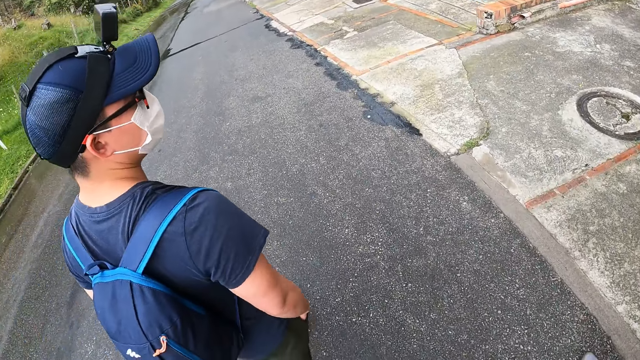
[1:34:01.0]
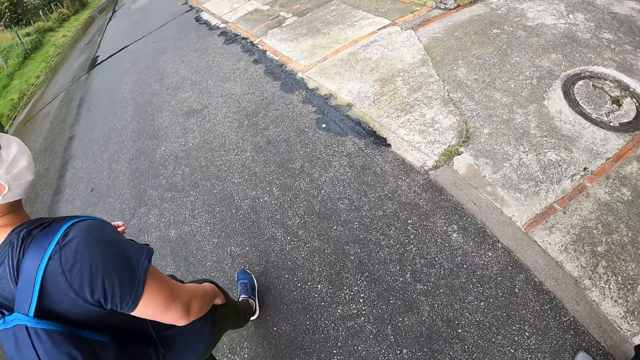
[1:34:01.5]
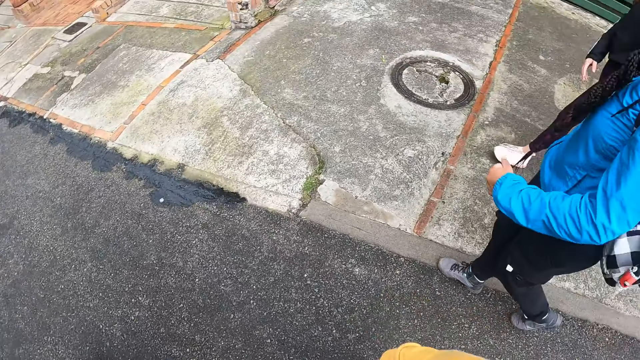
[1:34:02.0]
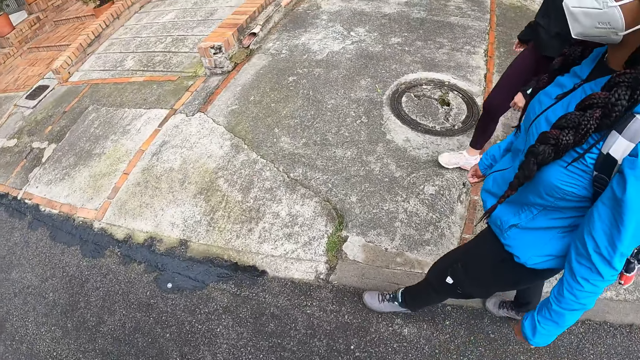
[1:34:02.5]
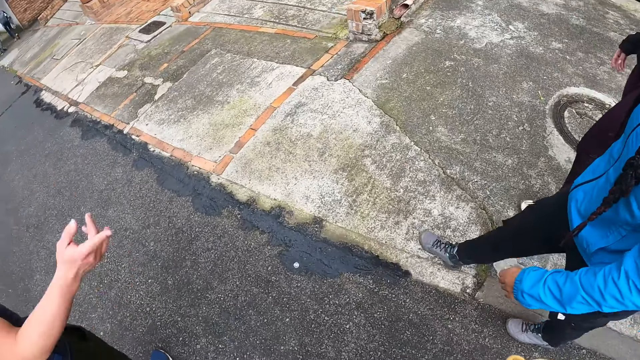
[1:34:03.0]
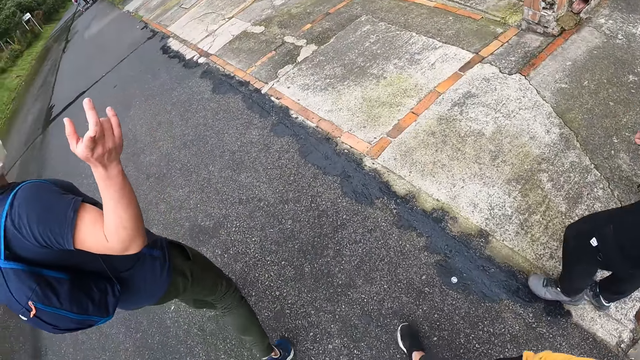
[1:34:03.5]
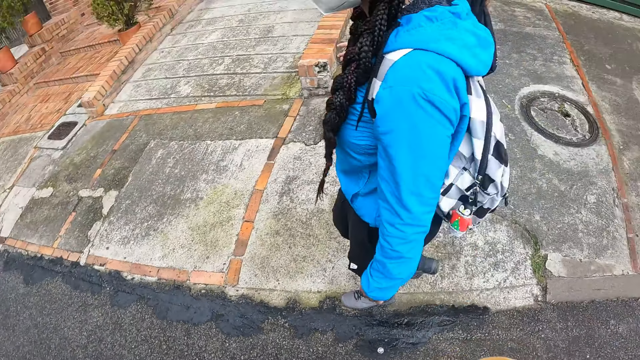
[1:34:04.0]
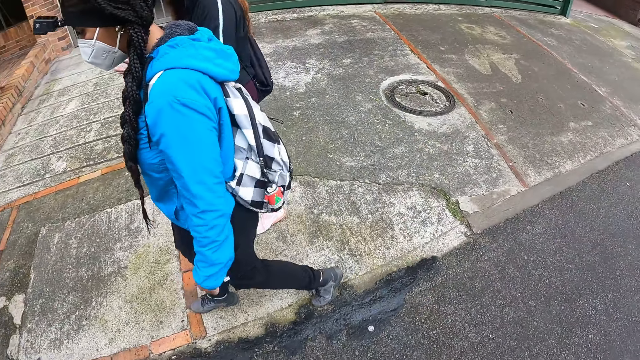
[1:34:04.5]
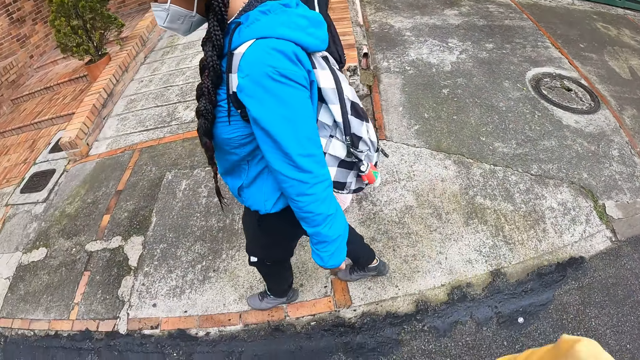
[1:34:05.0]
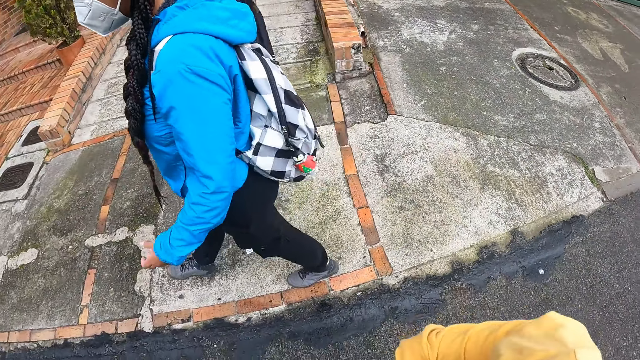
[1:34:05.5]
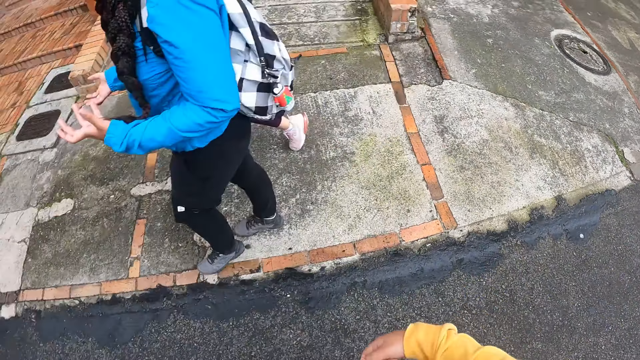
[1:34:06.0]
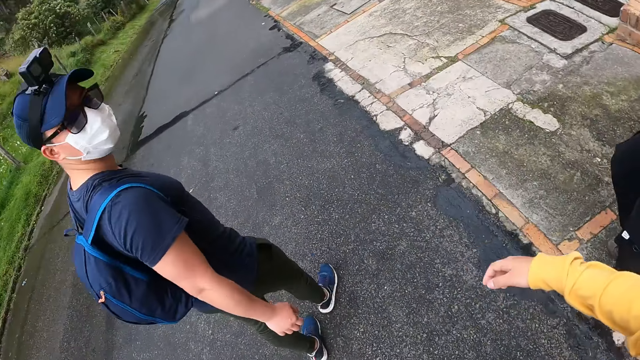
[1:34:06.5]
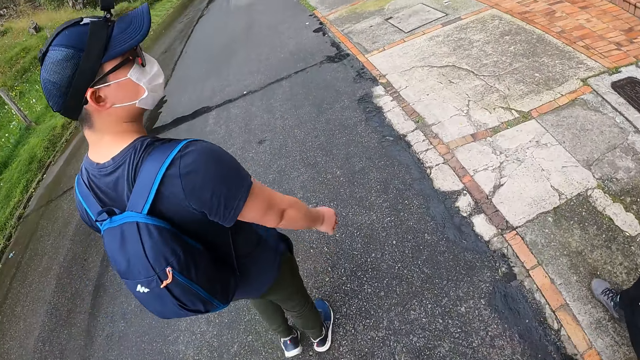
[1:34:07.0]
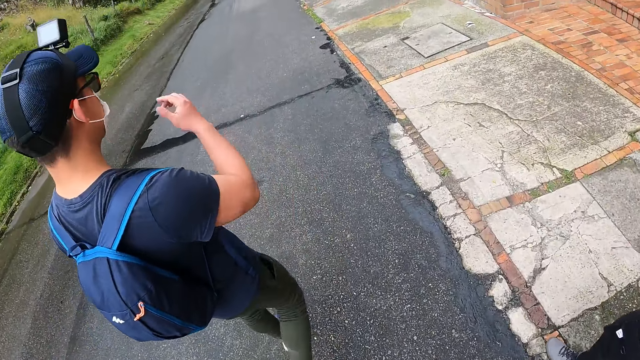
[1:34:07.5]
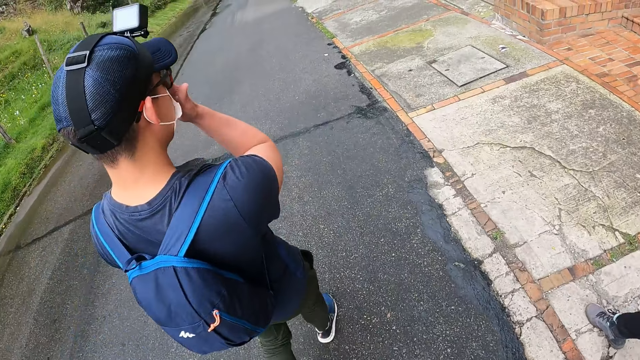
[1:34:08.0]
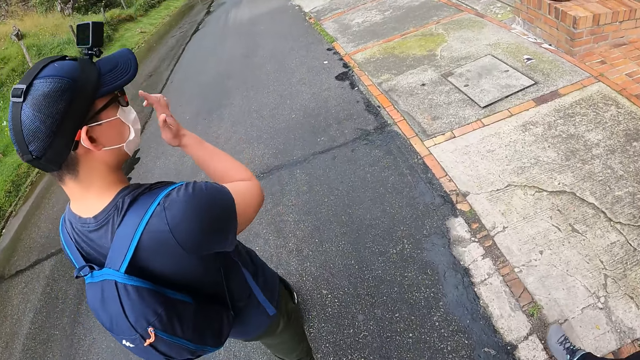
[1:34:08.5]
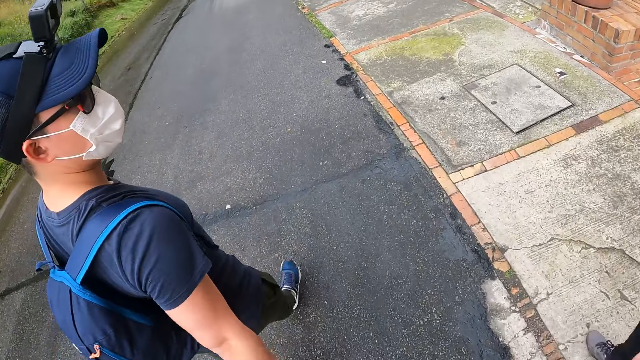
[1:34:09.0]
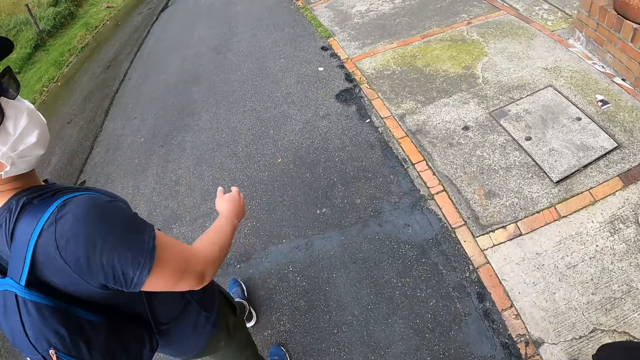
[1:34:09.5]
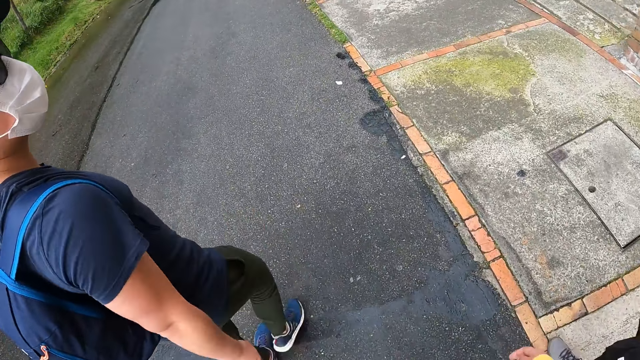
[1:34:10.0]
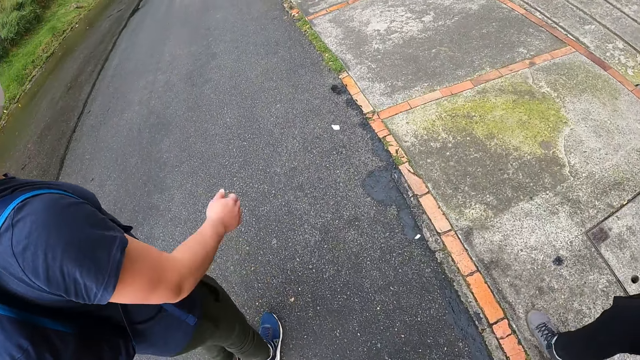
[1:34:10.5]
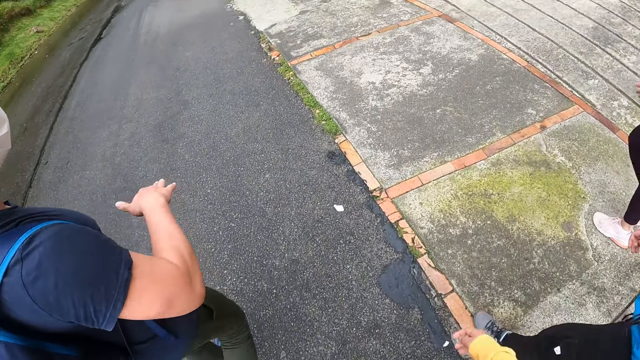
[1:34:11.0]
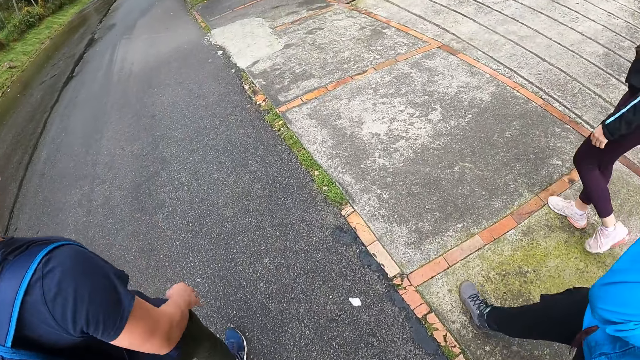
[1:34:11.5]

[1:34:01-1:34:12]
The woman walks down the walkway. Another woman walks down the walkway. A man points with the finger. The camera wearer looks around. Another man walks down the road. The camera wearer walks on the road. The other man touches his glasses with his right hand.

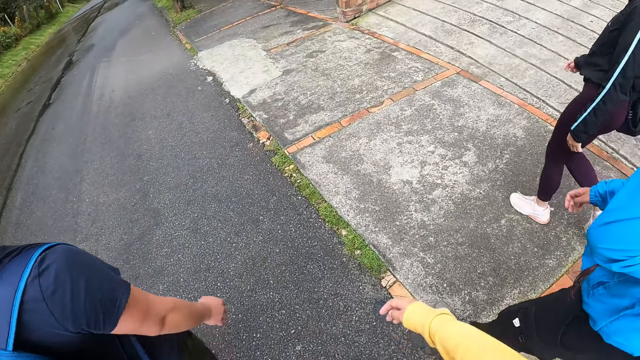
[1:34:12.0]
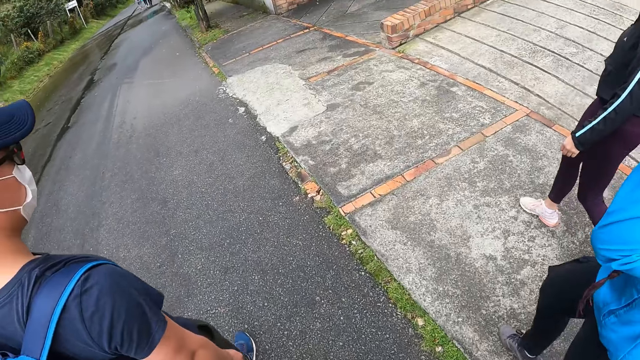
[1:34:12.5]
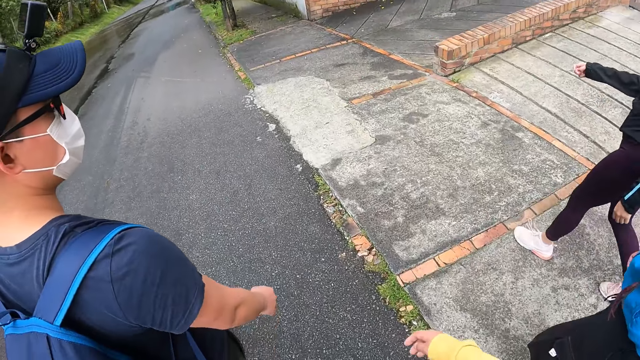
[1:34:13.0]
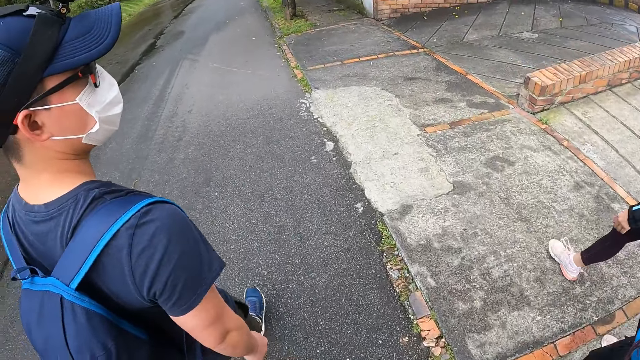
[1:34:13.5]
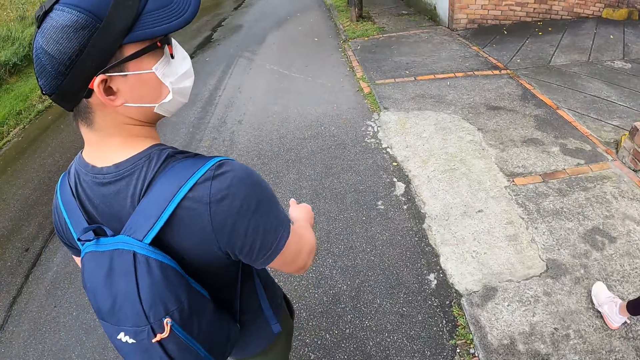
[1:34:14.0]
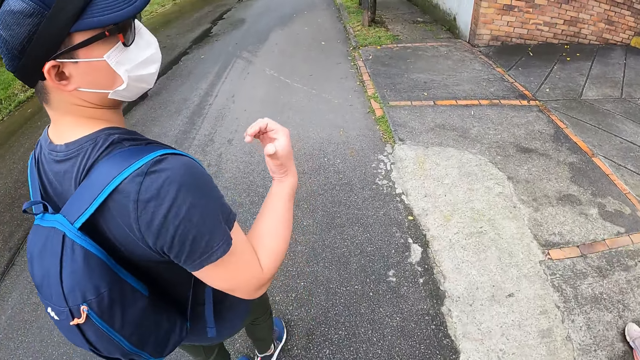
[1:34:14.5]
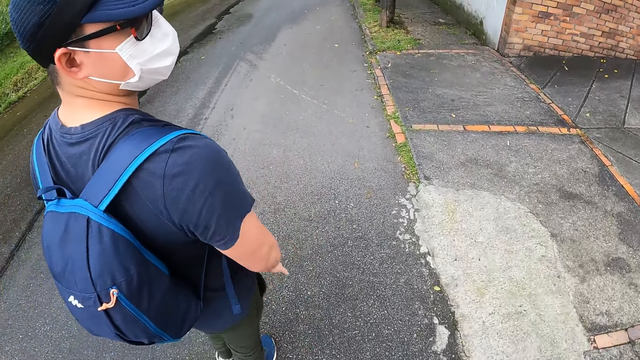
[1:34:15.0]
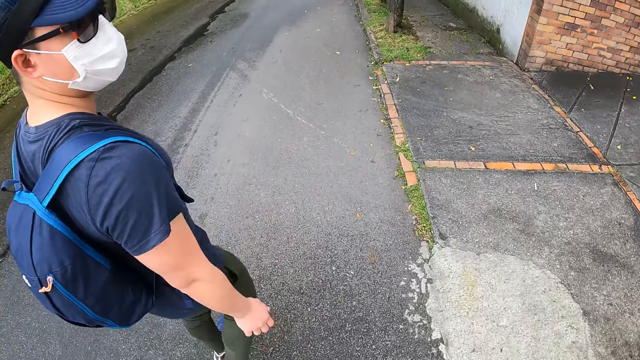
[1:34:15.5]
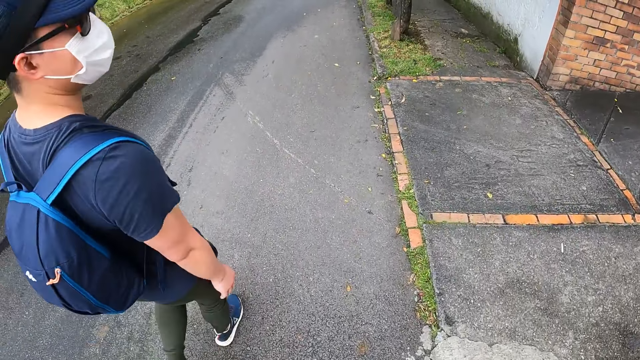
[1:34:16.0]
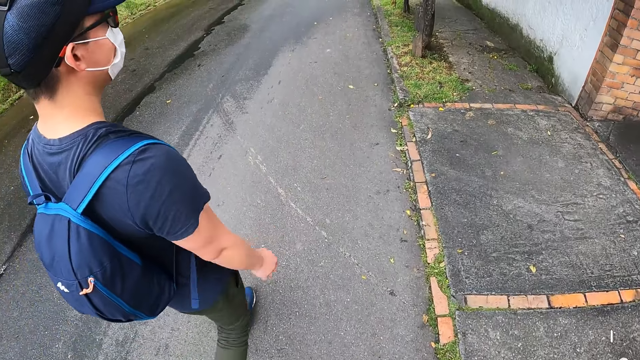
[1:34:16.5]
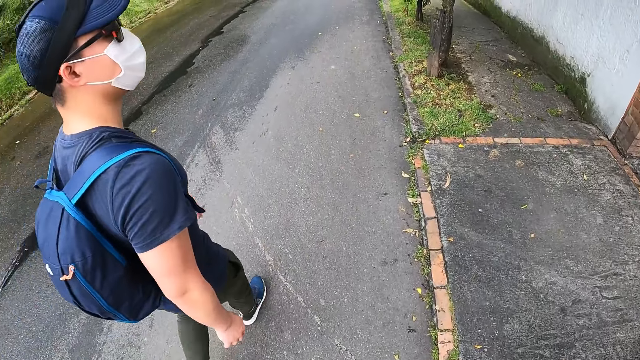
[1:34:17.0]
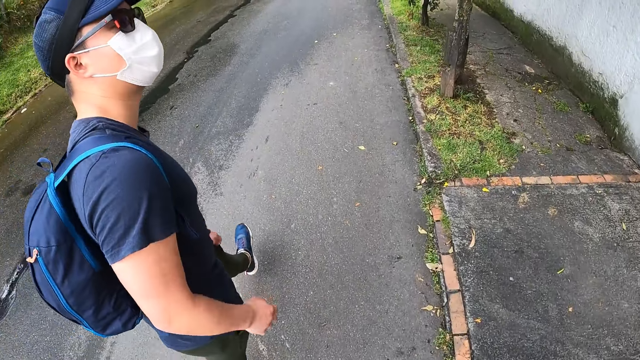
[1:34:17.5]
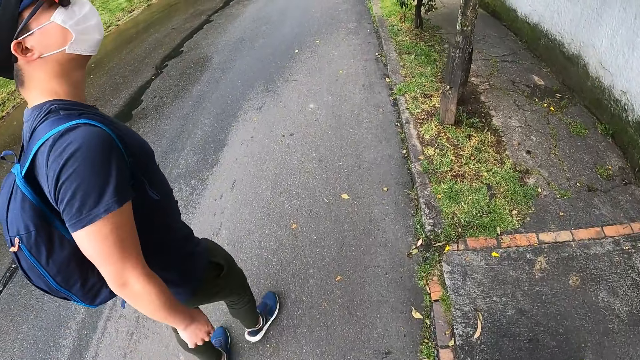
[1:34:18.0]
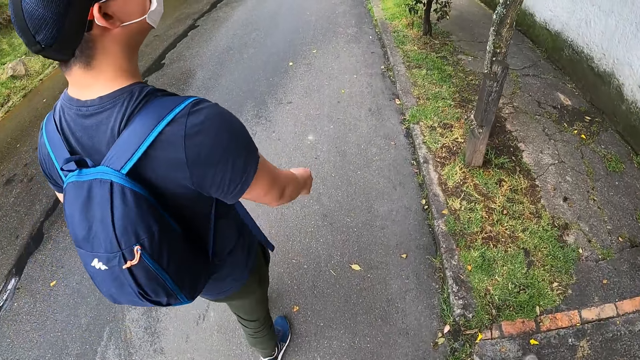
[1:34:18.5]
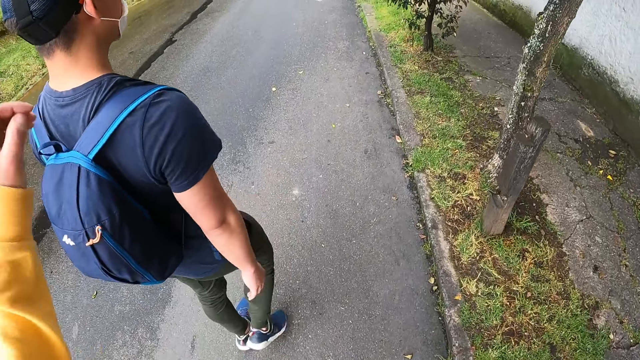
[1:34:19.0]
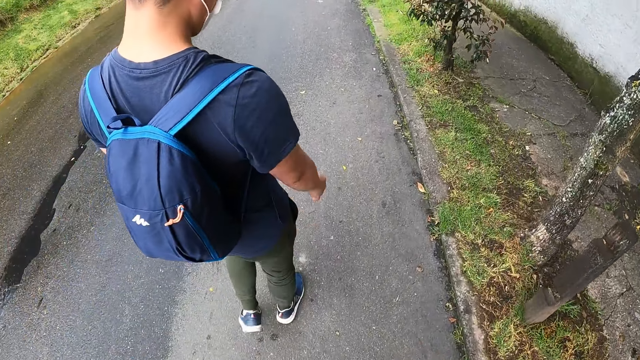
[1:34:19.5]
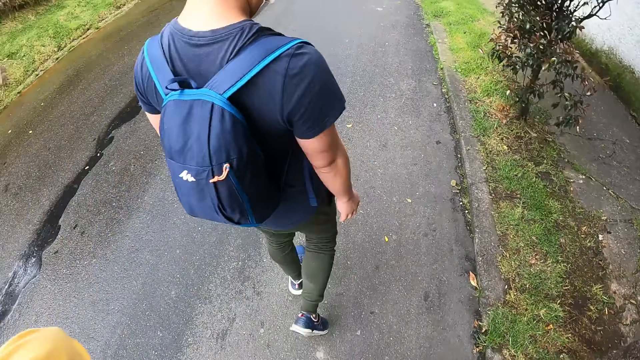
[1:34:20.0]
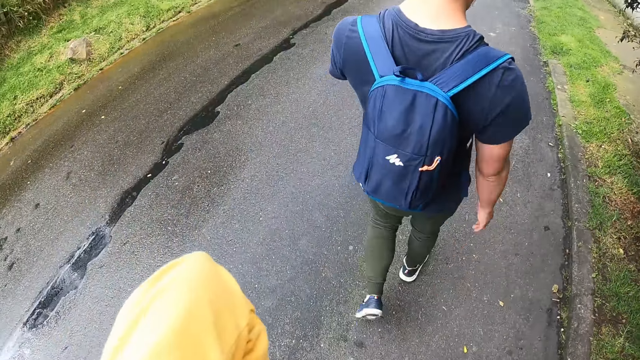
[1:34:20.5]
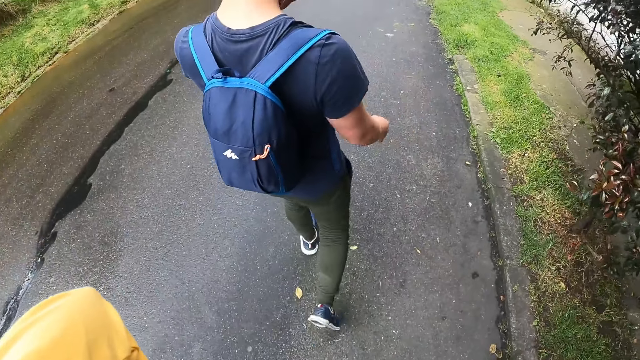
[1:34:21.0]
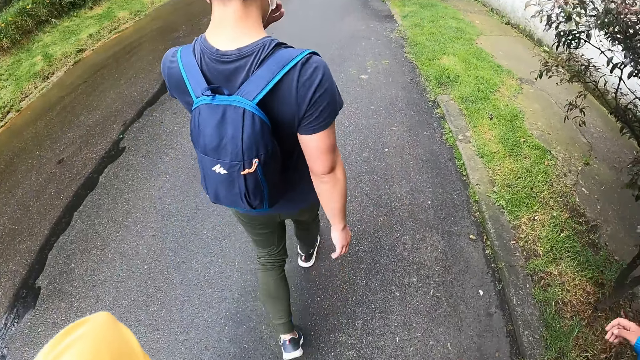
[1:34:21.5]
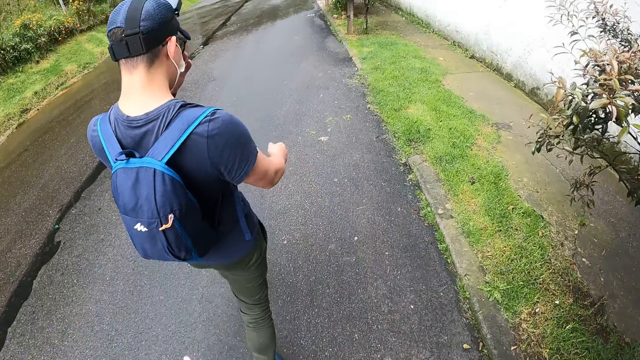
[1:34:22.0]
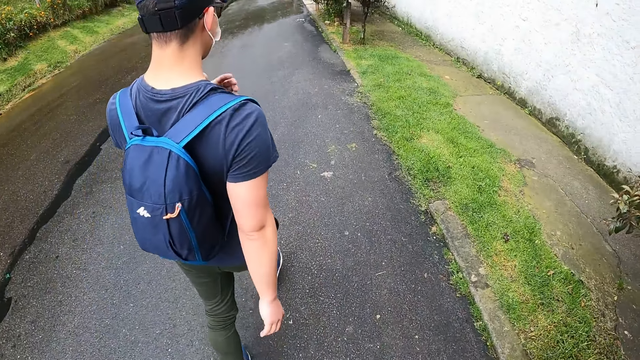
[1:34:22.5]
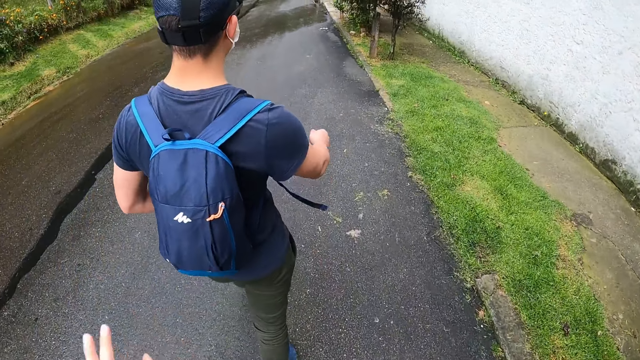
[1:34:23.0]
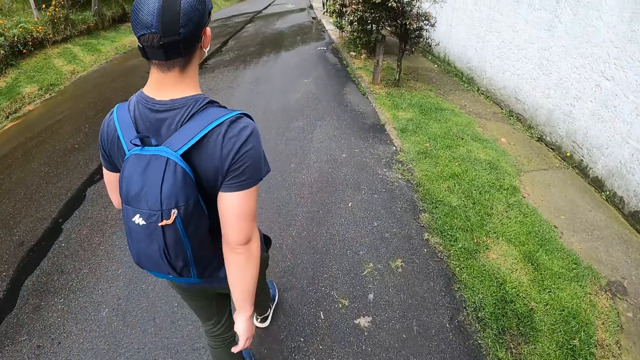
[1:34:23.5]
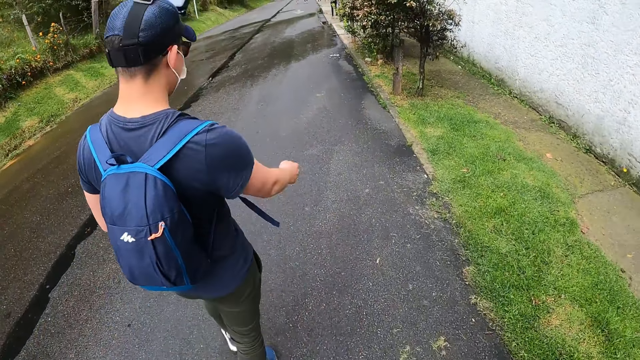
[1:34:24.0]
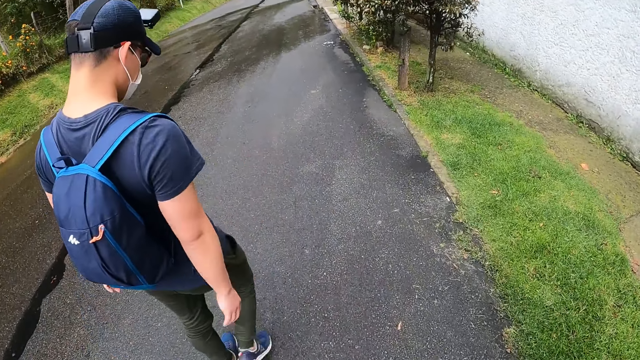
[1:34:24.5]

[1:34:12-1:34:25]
The man interacts with the camera wearer, a woman and another woman. The camera wearer moves the hand. They walk on the road.
